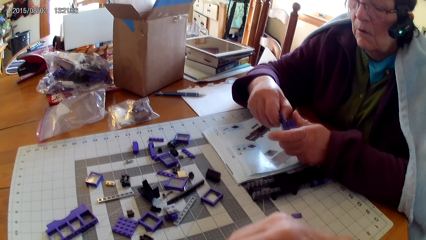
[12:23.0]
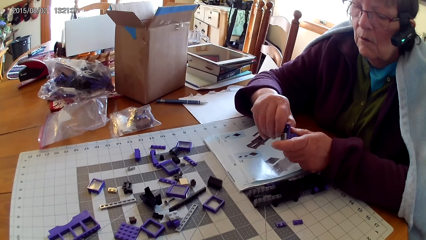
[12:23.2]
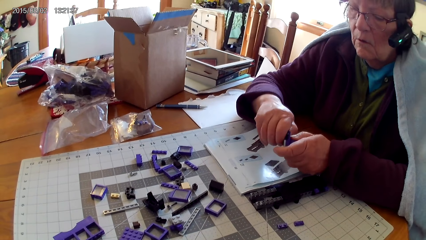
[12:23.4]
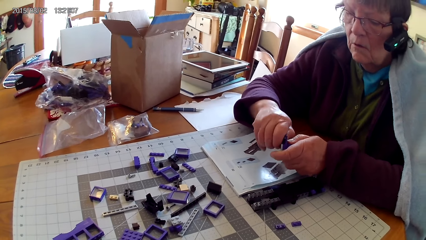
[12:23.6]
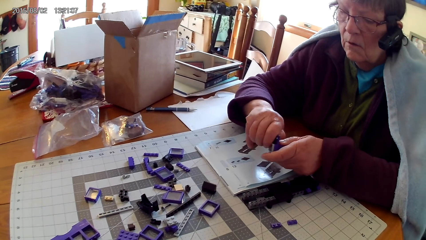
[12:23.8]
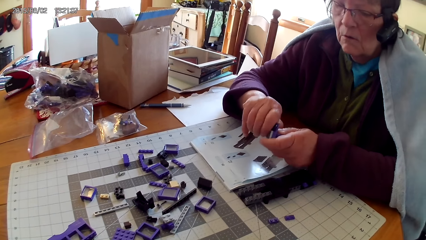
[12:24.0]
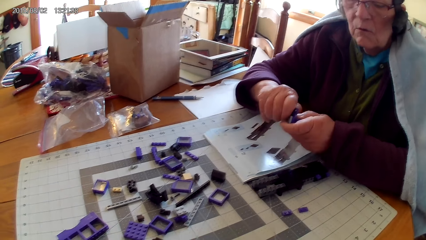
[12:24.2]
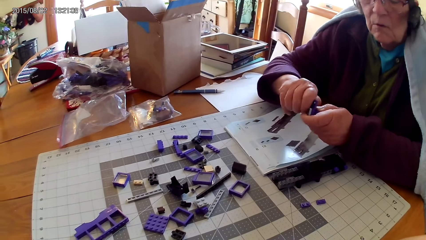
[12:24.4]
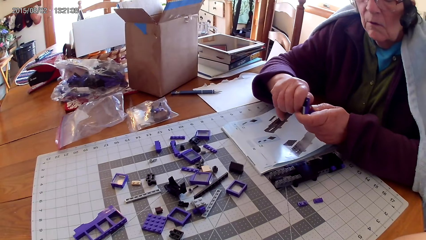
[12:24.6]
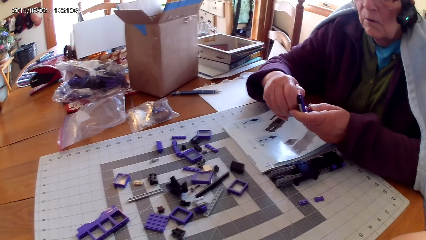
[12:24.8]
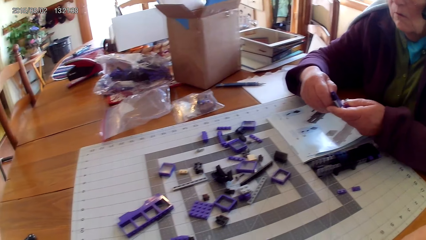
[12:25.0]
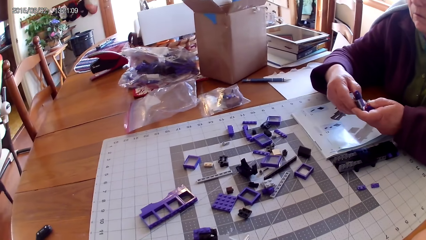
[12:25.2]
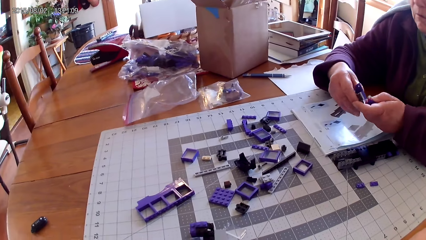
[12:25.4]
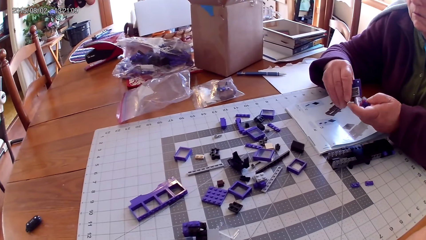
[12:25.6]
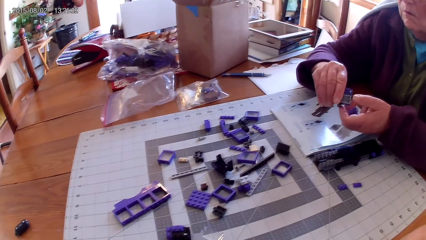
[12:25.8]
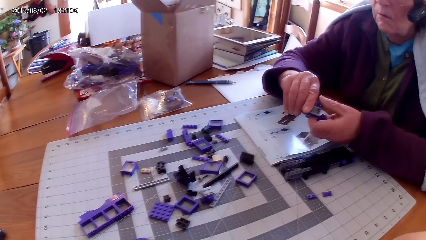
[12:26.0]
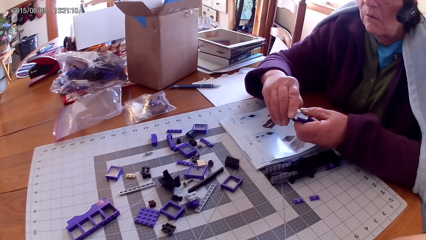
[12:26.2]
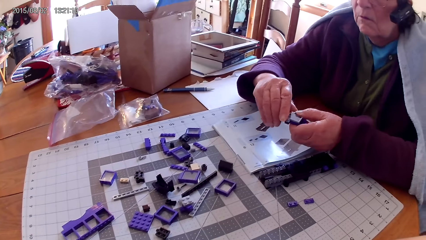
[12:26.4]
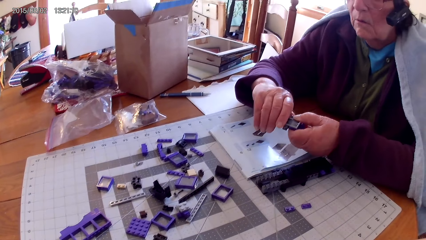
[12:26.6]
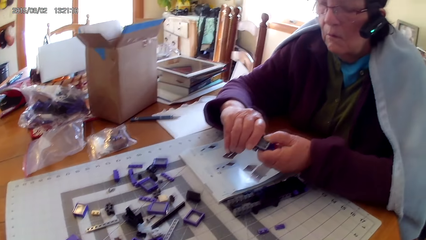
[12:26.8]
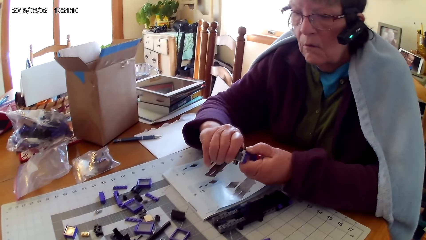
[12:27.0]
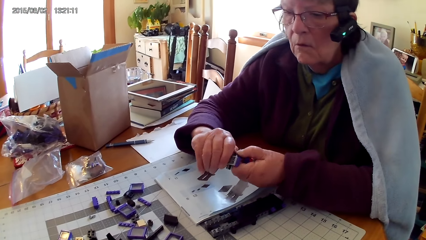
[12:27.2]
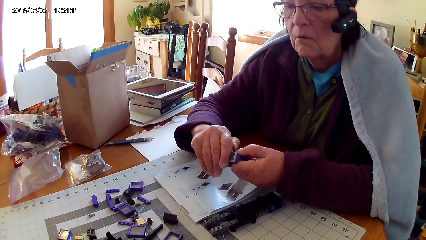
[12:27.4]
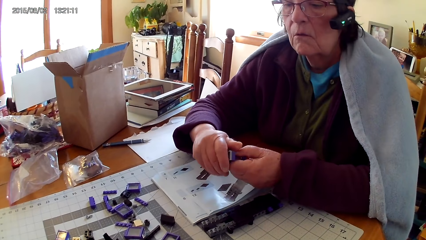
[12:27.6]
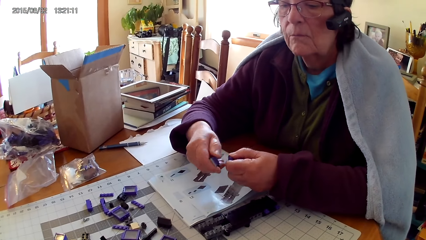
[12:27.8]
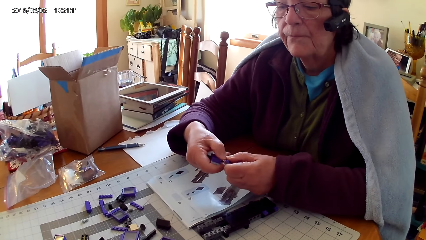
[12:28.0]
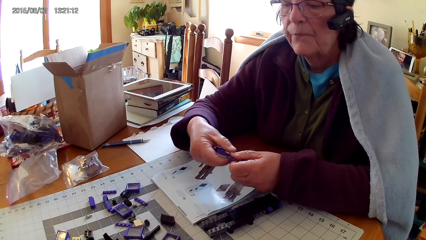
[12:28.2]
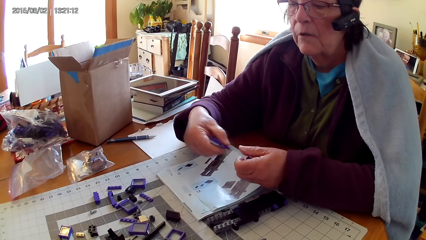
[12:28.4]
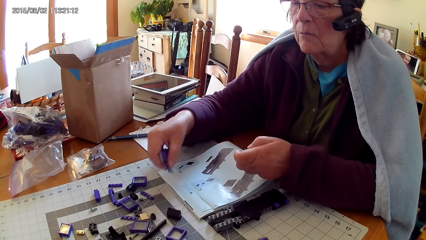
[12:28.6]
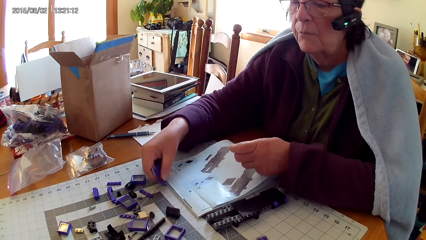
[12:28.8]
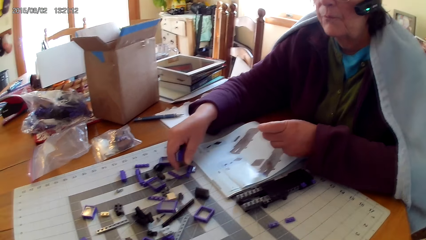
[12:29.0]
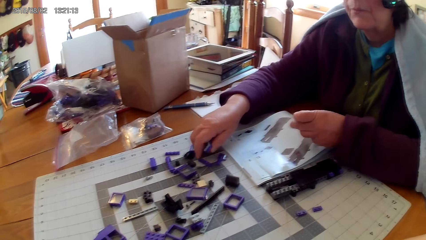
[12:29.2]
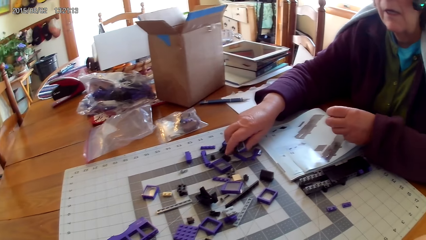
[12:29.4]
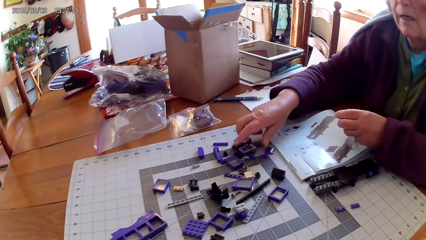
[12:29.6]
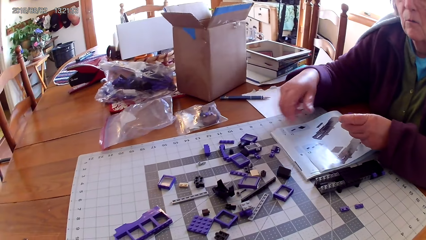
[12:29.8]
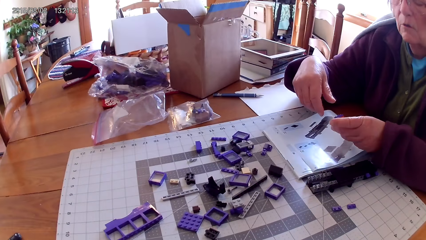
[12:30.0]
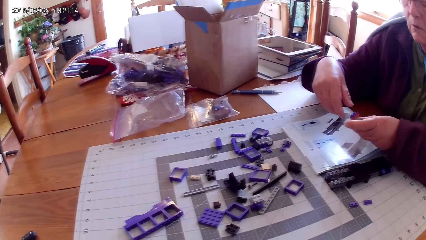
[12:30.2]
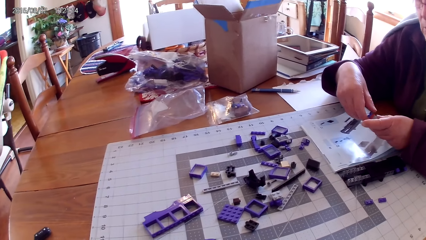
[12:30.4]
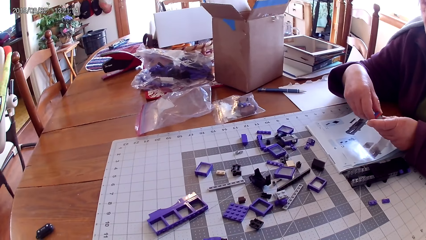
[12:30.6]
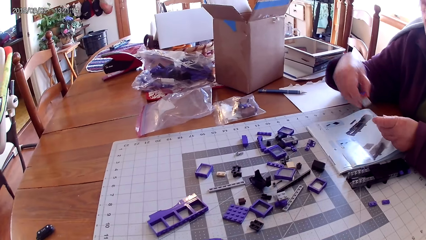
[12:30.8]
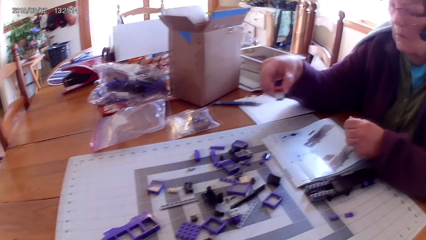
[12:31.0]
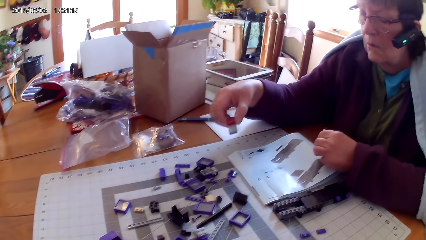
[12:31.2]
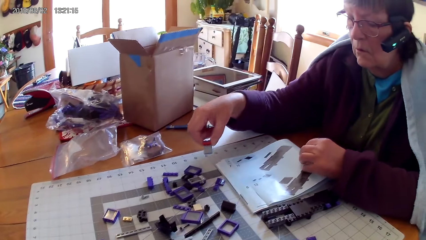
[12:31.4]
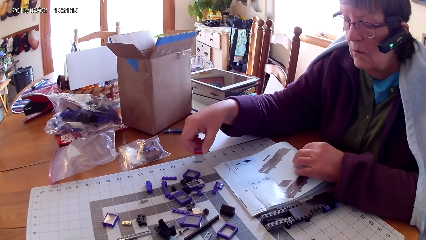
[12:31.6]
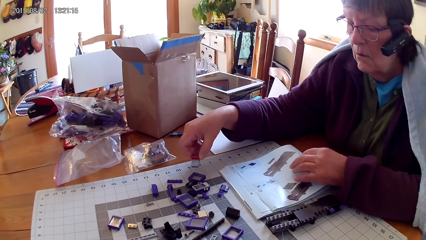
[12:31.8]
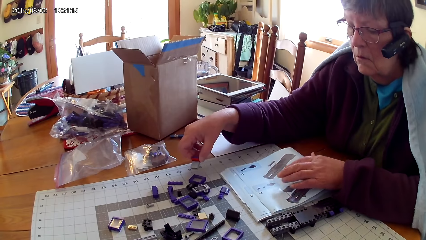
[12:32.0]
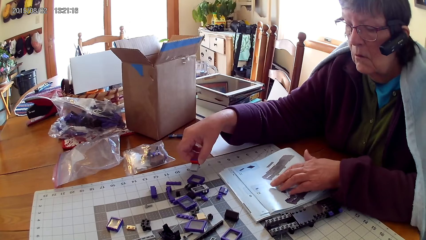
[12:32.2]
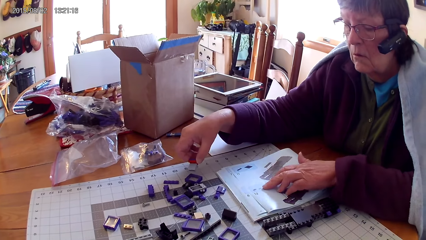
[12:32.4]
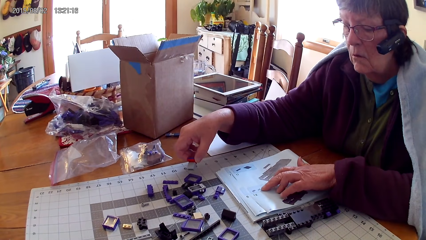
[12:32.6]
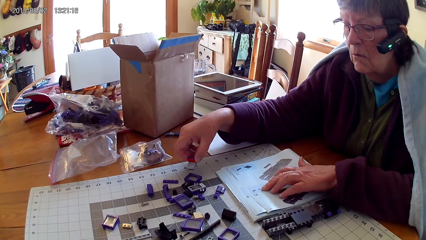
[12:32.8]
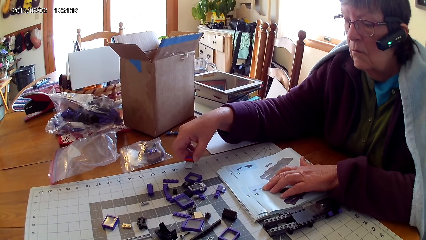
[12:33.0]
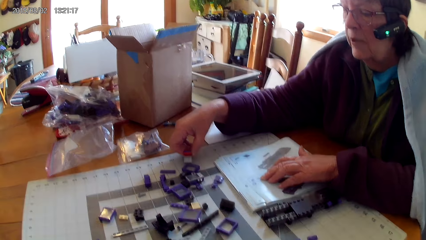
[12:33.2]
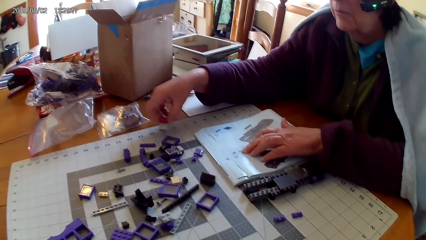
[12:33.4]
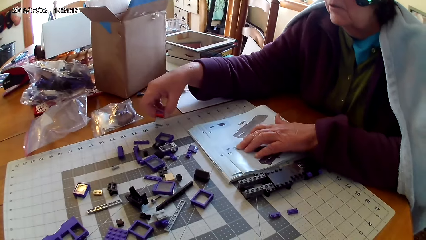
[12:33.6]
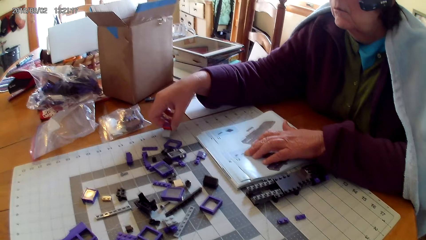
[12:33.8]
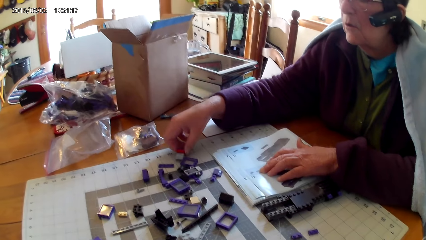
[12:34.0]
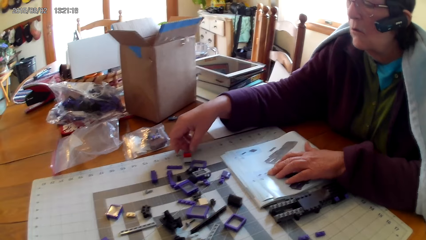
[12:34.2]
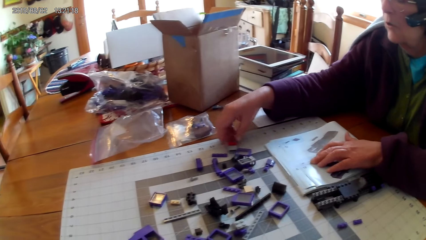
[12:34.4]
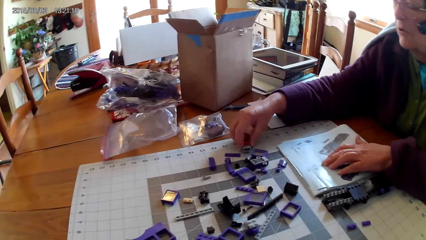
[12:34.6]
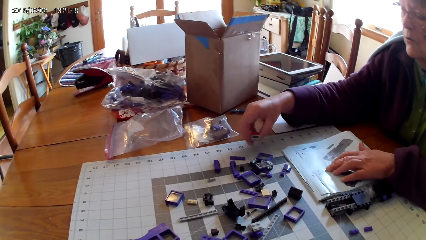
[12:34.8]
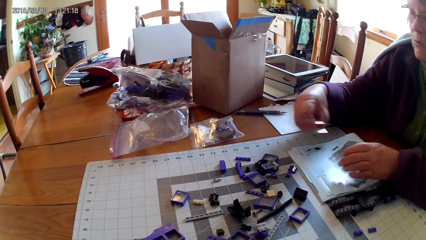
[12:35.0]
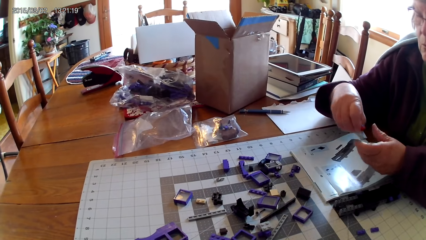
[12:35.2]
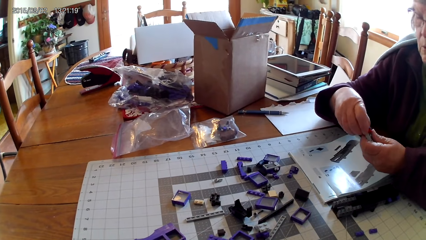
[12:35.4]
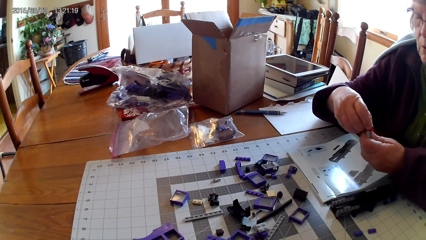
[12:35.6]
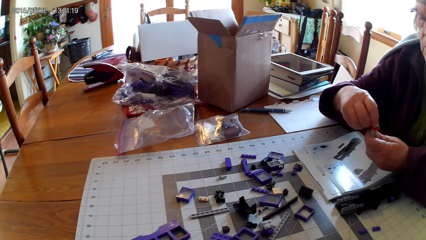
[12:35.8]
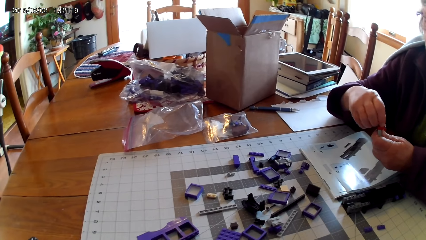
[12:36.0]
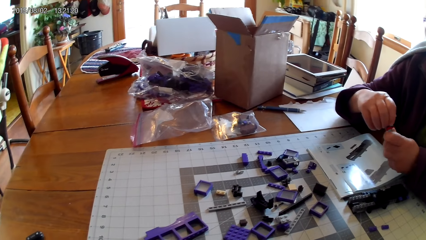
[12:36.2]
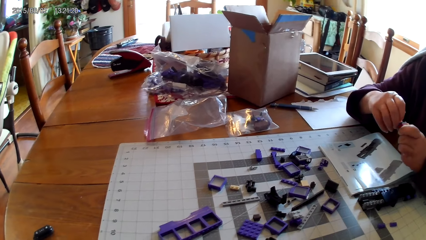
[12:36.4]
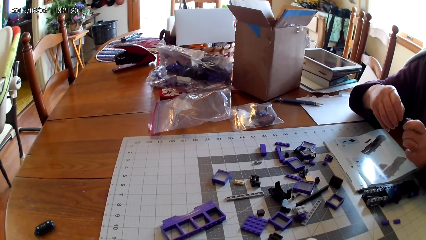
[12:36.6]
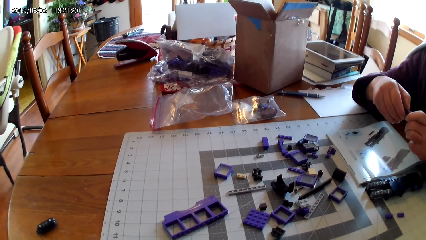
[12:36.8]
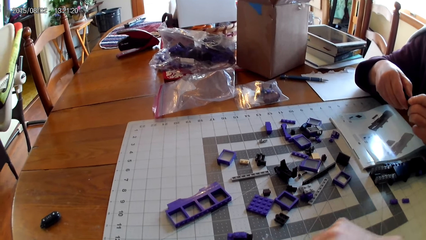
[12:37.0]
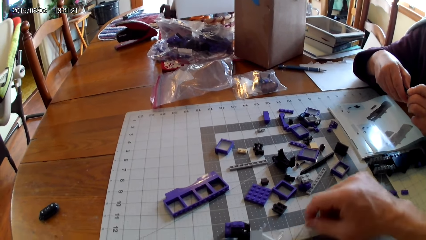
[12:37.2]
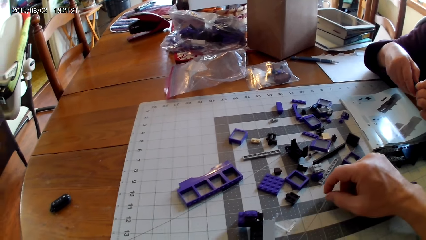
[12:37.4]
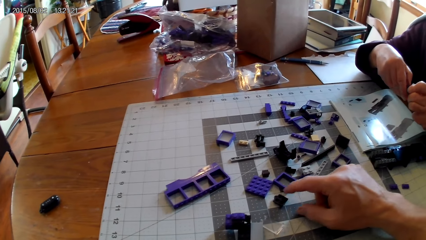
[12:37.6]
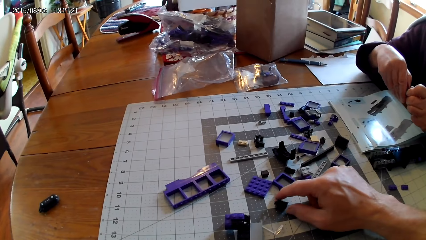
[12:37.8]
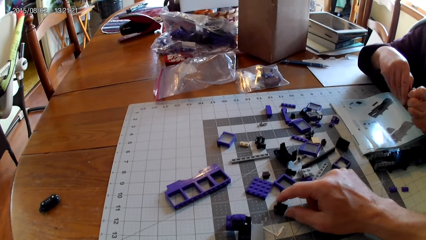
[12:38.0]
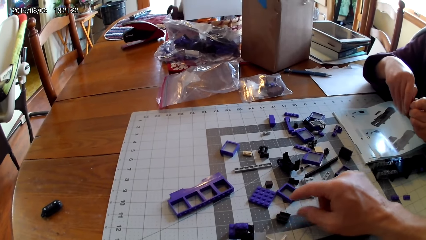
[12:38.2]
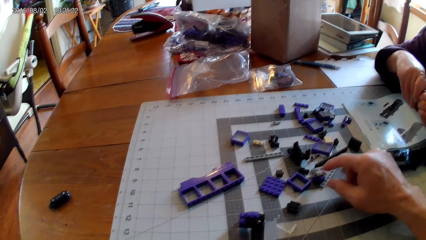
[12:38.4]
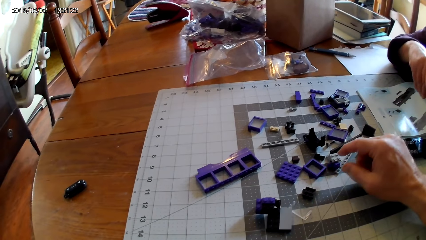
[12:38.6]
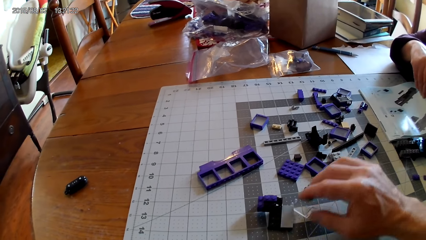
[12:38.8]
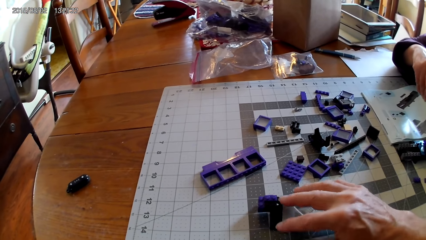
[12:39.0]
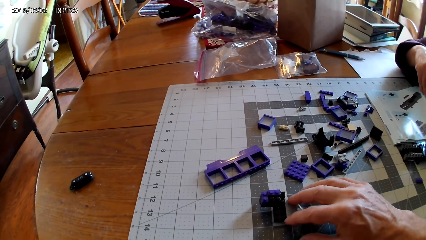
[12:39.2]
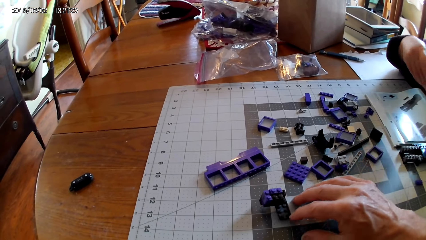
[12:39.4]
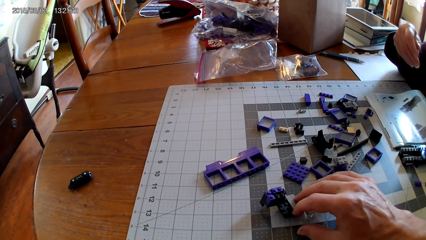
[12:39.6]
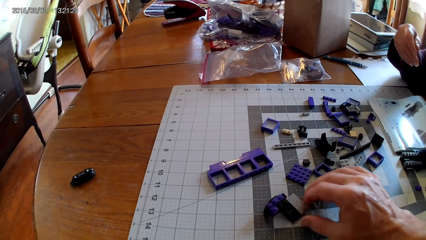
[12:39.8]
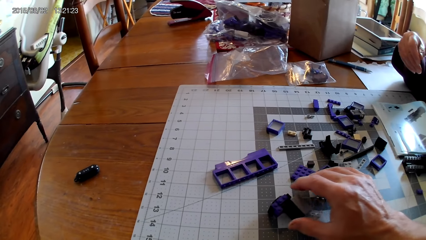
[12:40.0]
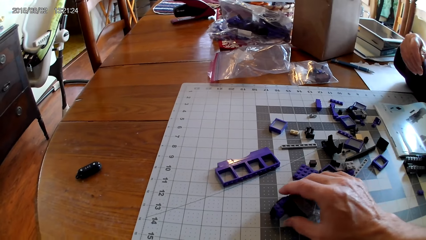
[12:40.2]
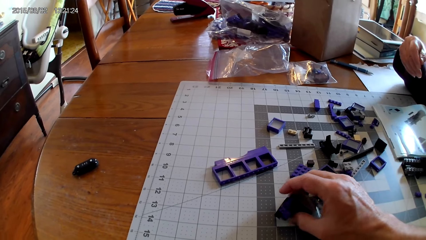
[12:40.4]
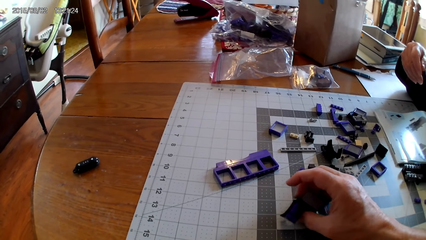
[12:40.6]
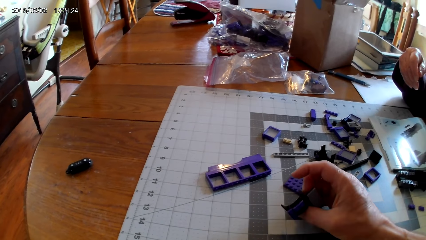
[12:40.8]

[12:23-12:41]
The camera wearer puts a spare part on the table. A woman disconnects a plastic. The woman puts the spare part or plastic on the table. The woman loosens the other spare part and puts the spare part on the table. The woman holds a book with her hand. The woman reads the manual book. The woman takes the spare part and loosens the spare part. The camera wearer holds a plastic with his hand. He arranges spare parts.
